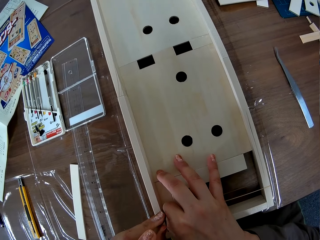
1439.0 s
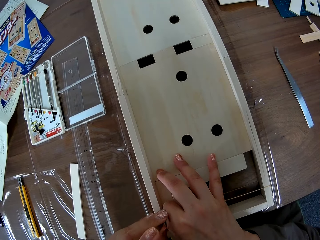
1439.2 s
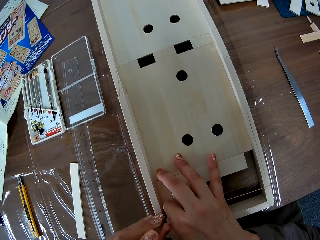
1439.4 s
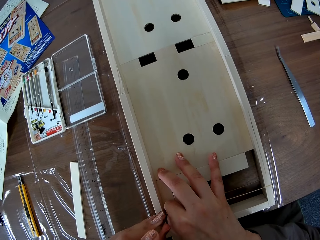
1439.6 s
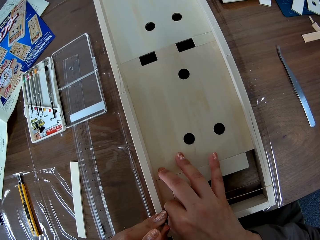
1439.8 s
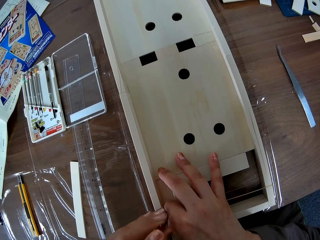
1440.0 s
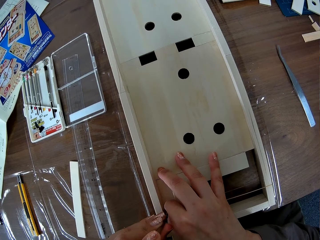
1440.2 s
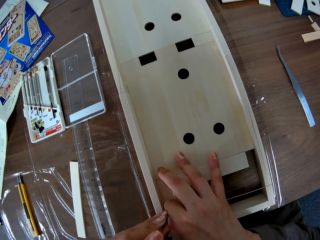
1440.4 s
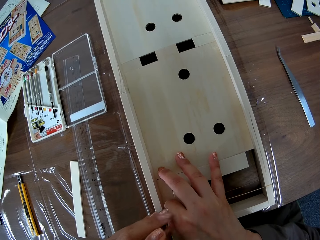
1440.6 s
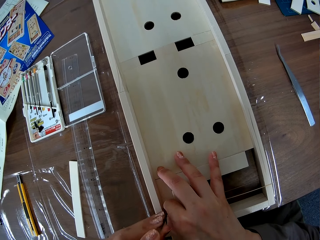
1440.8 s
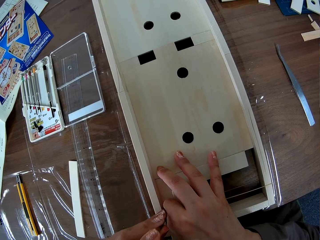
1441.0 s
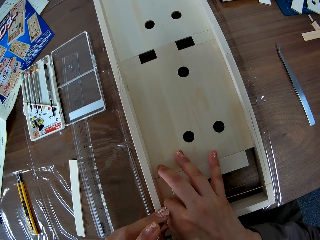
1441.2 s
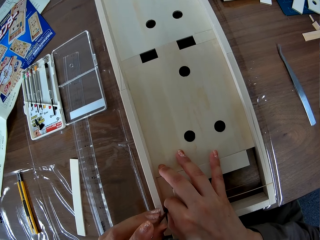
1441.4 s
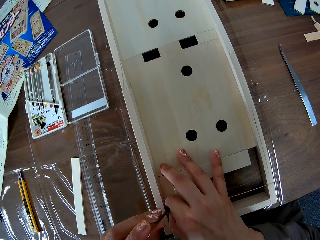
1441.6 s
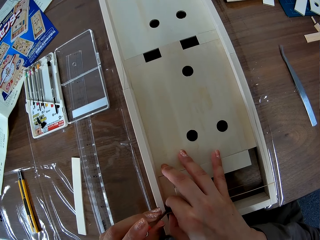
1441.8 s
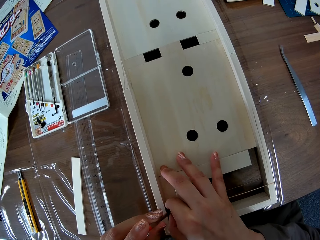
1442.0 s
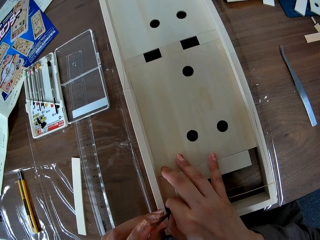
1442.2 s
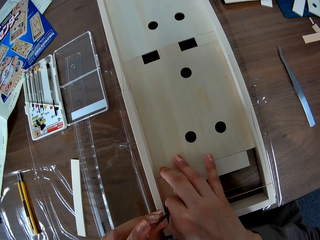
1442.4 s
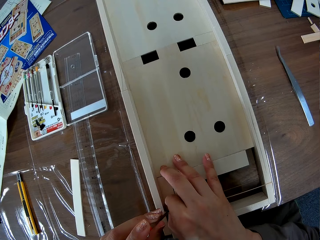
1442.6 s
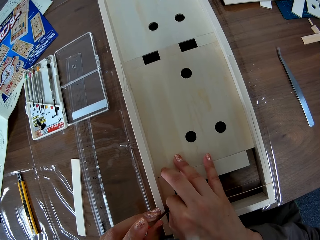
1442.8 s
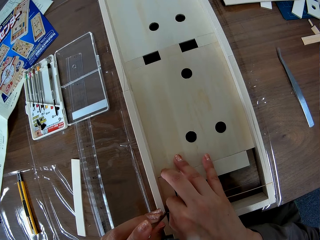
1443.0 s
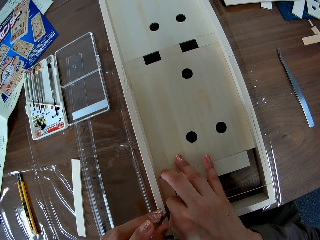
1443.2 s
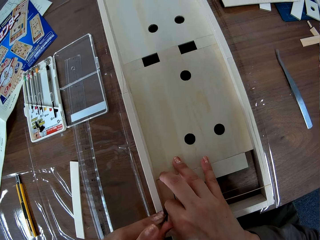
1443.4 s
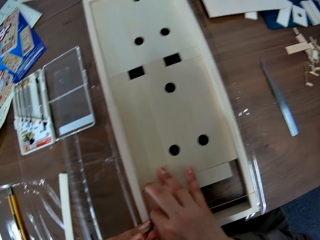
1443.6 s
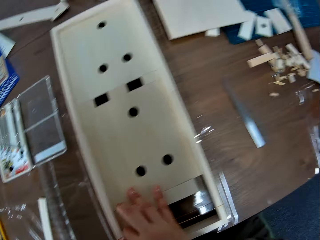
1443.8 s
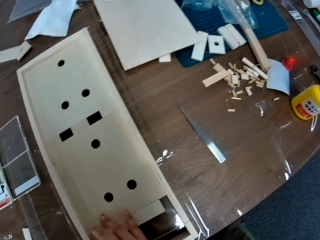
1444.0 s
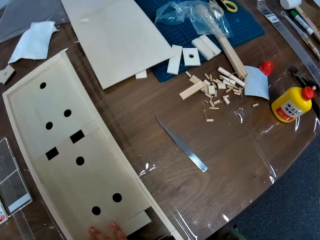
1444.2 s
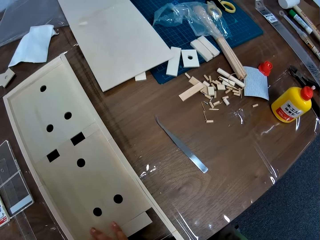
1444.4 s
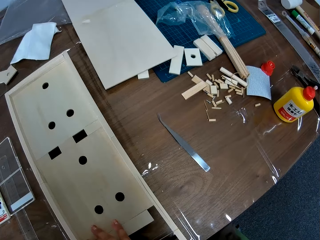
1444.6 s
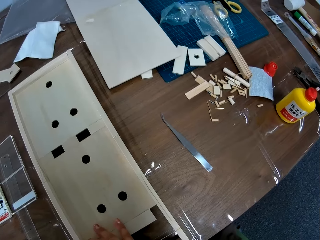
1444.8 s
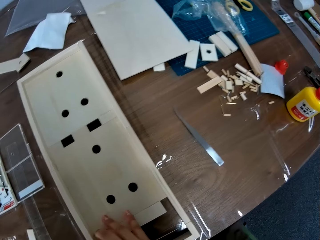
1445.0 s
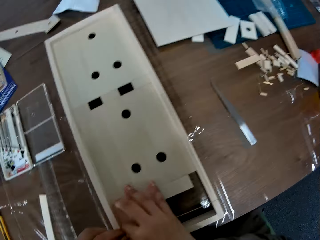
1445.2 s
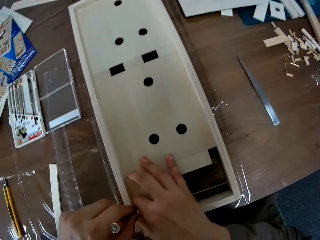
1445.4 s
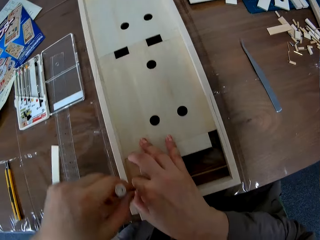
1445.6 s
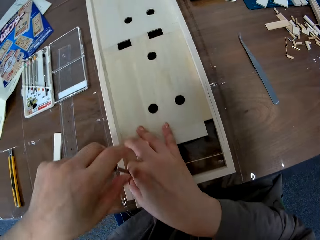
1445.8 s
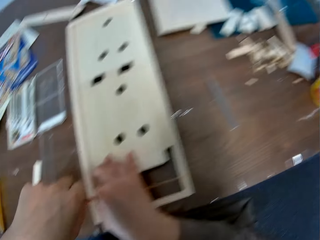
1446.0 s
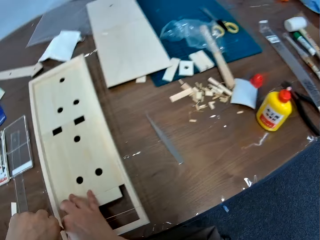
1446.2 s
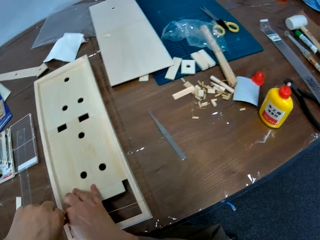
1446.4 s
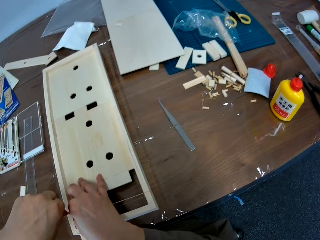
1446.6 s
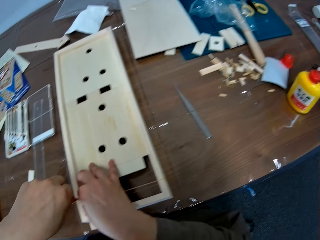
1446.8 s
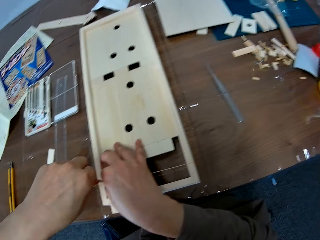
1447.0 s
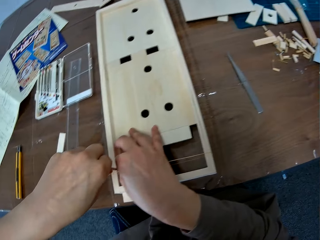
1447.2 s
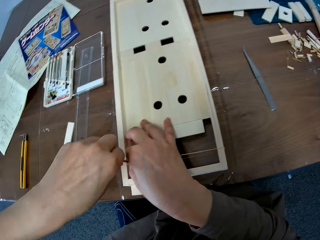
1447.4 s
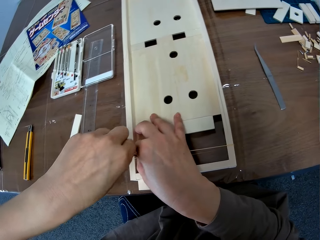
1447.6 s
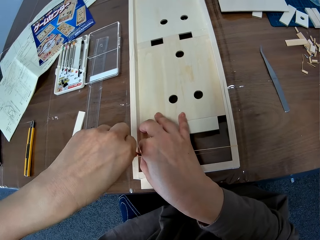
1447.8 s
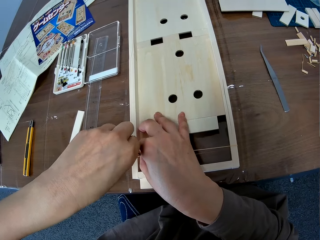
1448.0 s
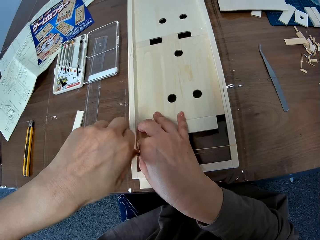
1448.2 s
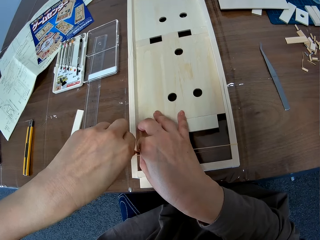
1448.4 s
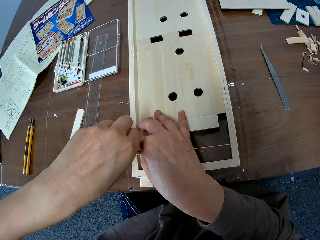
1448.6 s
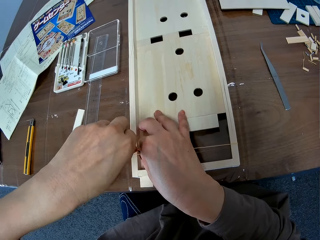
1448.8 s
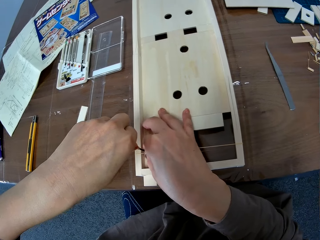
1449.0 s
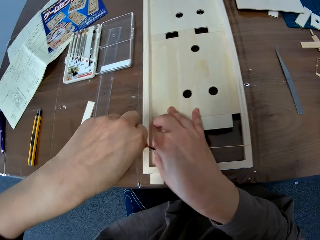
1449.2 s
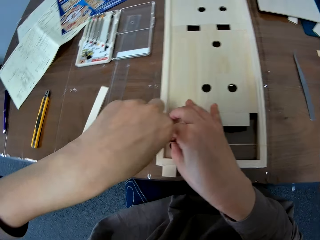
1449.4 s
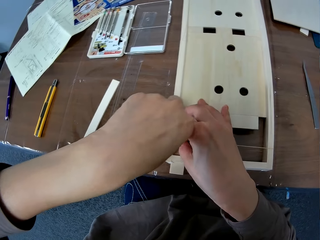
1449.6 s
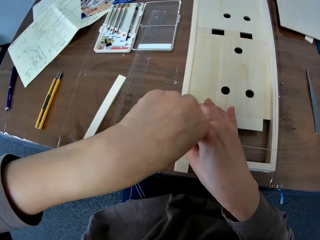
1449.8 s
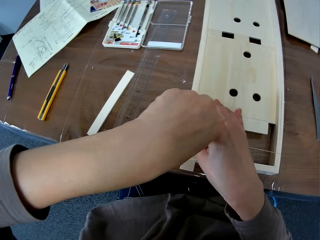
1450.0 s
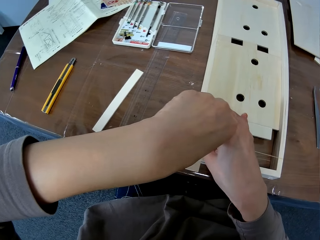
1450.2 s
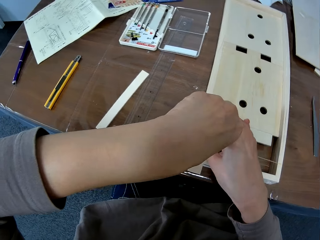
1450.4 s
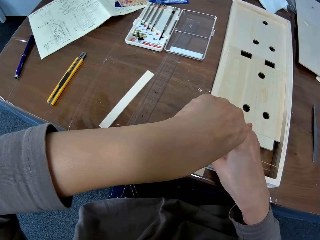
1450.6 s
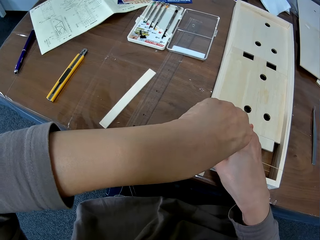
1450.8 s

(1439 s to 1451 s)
The camera wearer looks around. They fix the screw on the piece of wood.

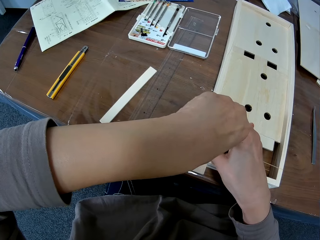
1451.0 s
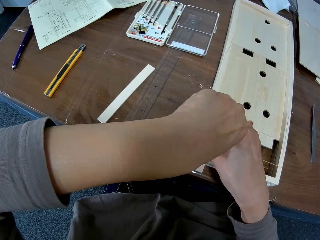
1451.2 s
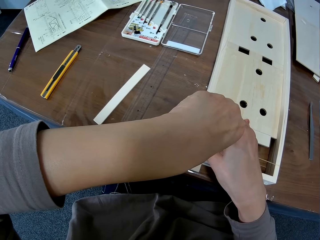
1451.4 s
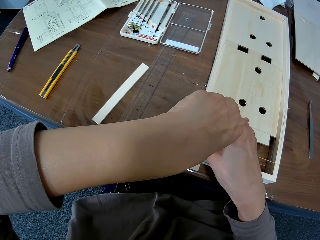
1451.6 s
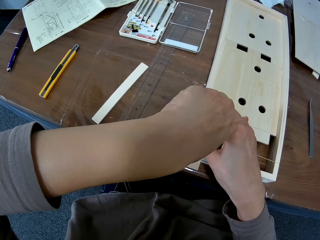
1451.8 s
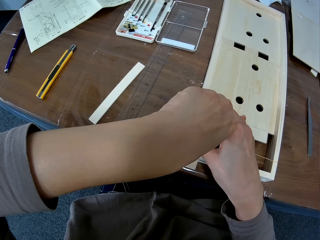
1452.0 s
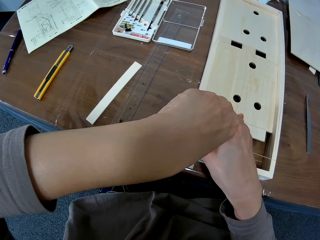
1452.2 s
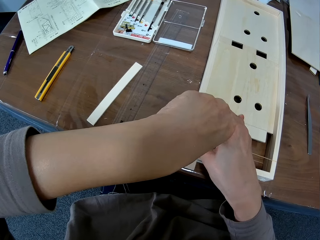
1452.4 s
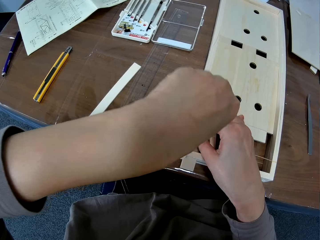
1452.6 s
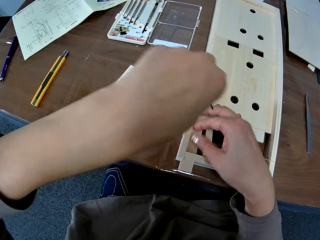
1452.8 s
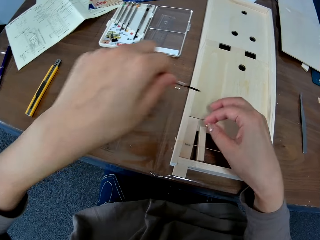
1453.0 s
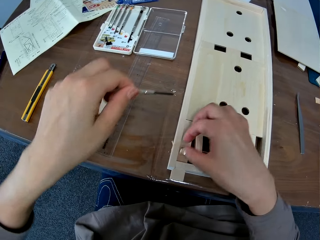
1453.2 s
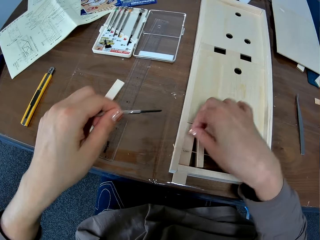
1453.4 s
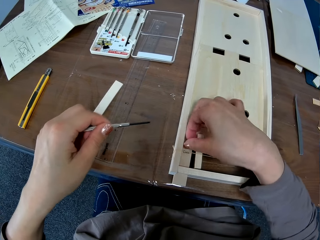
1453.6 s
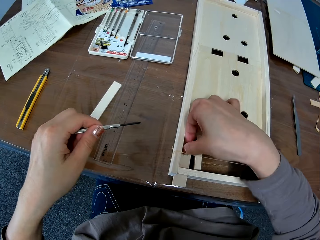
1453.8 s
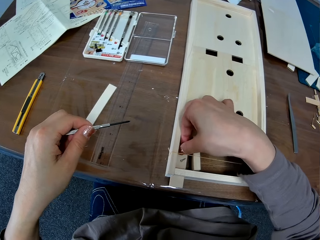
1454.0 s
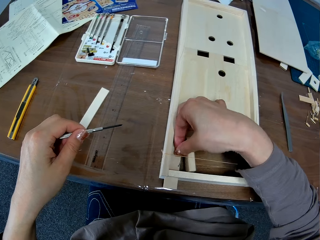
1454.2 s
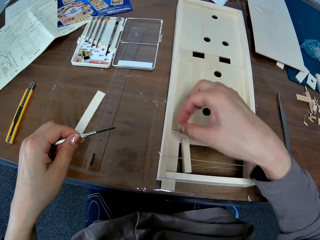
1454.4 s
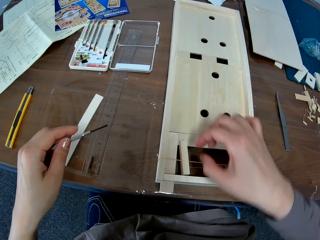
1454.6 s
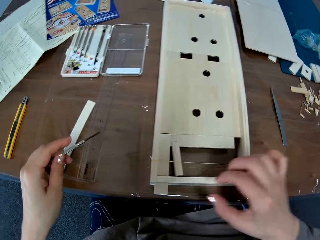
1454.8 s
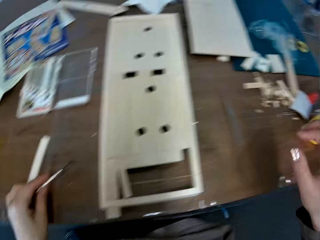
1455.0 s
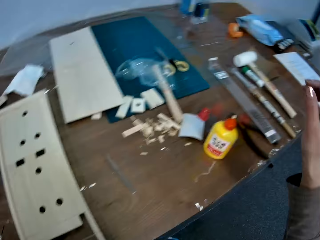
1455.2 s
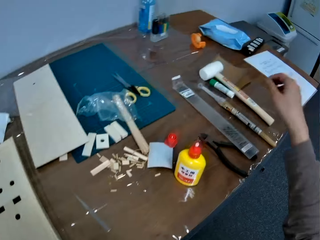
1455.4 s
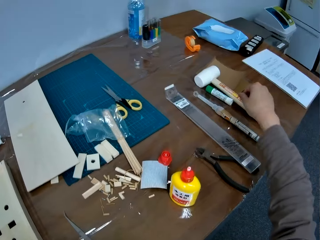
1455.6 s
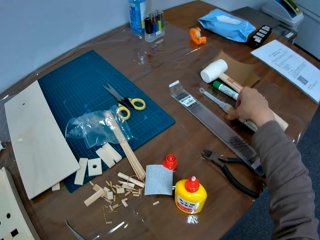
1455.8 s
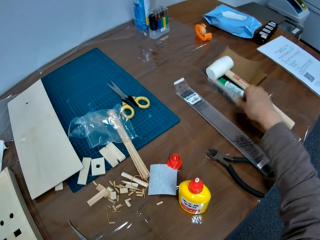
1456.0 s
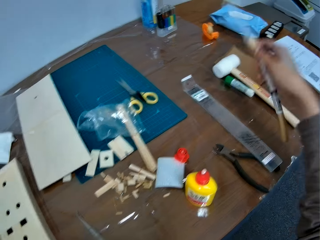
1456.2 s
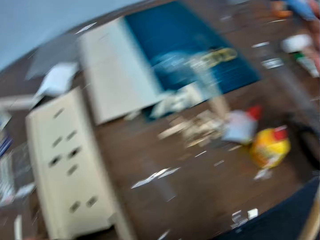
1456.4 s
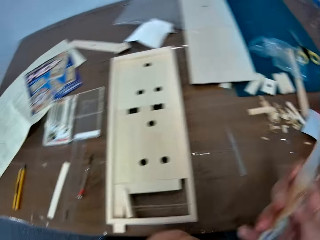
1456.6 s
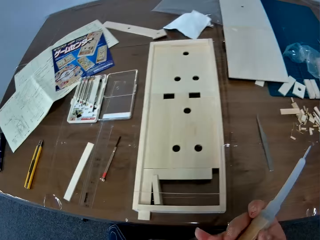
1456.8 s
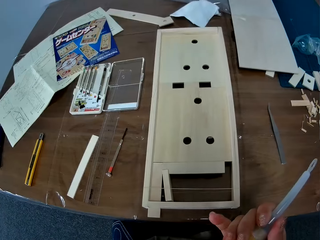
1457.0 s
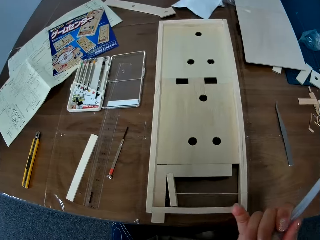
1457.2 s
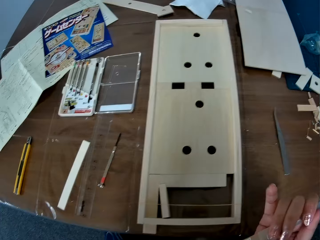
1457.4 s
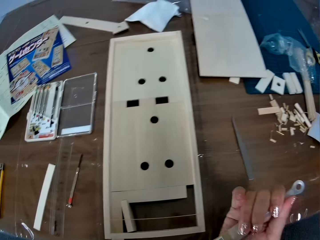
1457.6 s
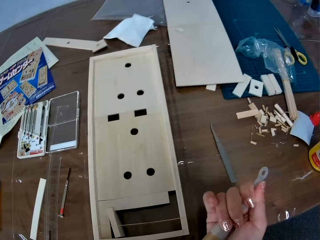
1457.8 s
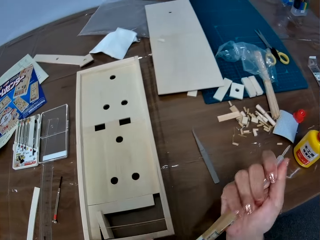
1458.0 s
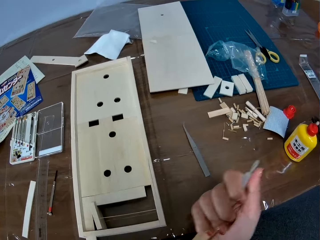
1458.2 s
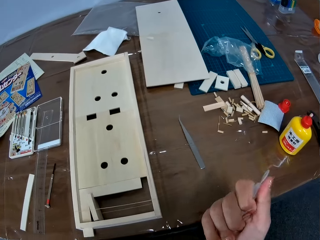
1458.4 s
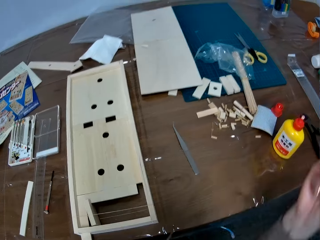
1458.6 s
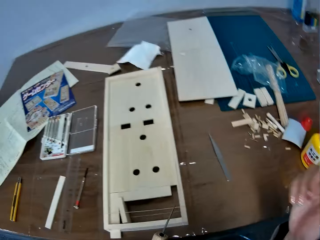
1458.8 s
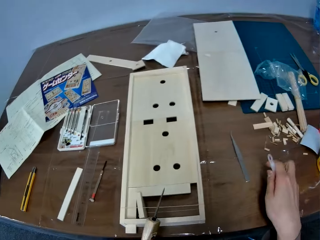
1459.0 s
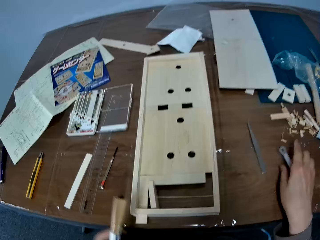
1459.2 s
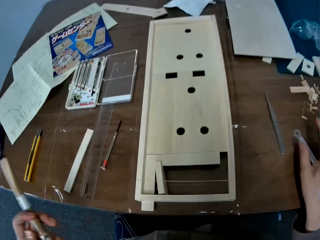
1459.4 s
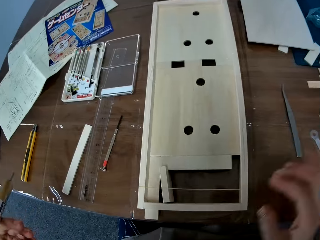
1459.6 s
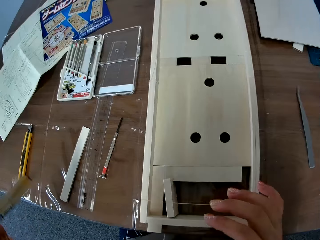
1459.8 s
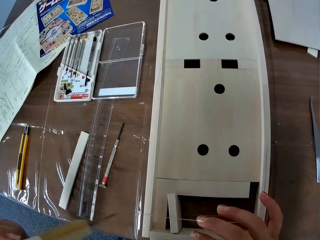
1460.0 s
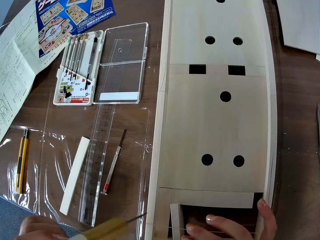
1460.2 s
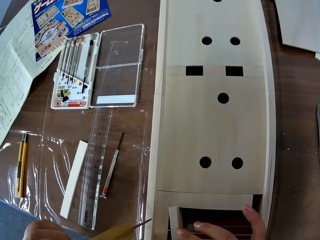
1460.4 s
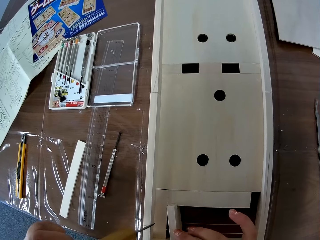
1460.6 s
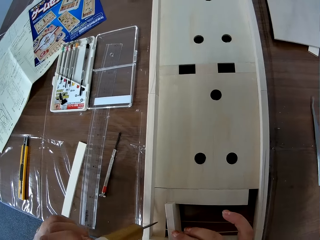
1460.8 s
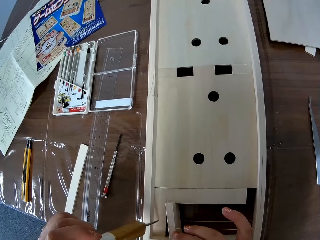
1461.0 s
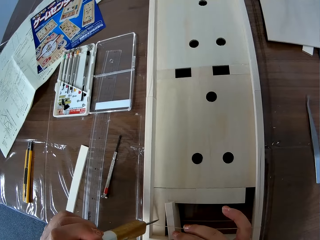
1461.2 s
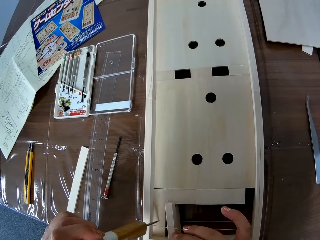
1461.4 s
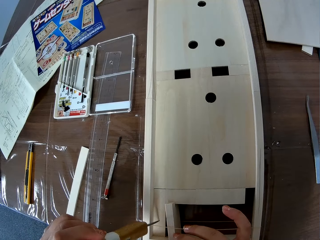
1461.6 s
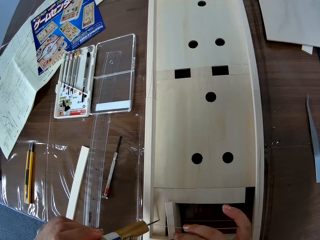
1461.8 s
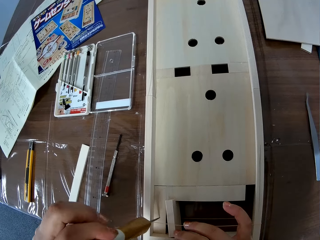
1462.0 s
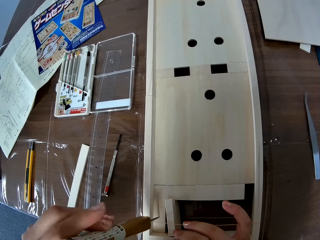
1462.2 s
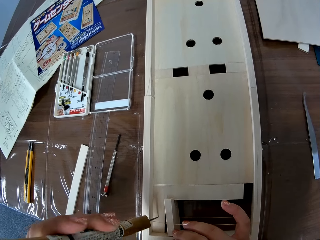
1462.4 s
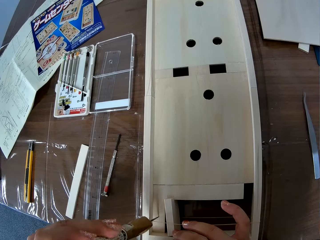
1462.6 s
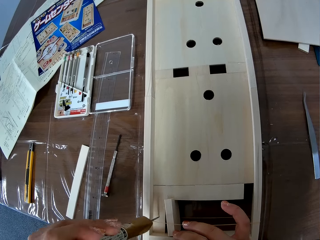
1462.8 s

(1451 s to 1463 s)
The camera wearer removes the aluminum screwdriver from the wooden model. She picks a bolt from the piece of wood. She drops the aluminum screwdriver in her left hand on the table. She picks up a wire rounding tool on the table with her right hand. She holds the wire rounding tool with both hands. She opens the cover of the wire rounding tool with her right hand. She puts the cover of the wire rounding tool in her right hand on the table. She drills the wooden model with the wire rounding tool in her hands.
